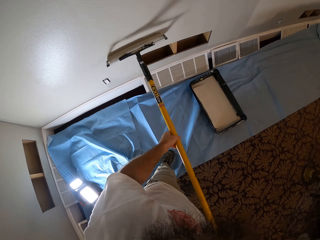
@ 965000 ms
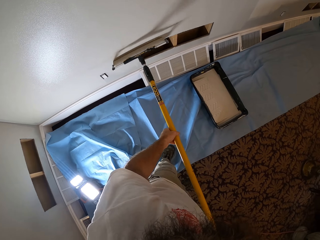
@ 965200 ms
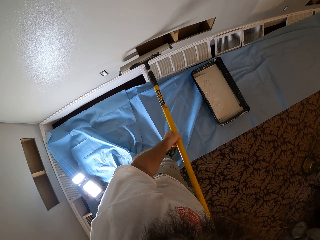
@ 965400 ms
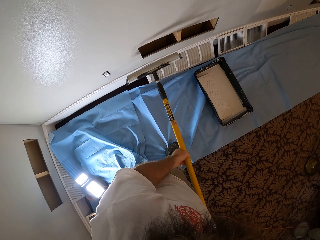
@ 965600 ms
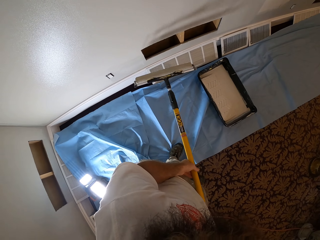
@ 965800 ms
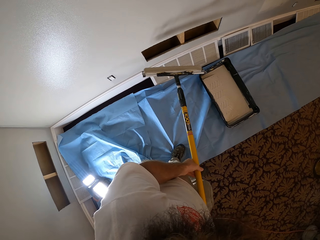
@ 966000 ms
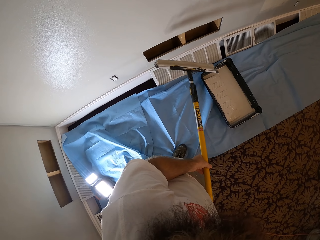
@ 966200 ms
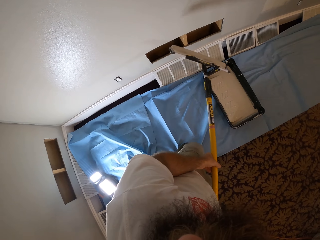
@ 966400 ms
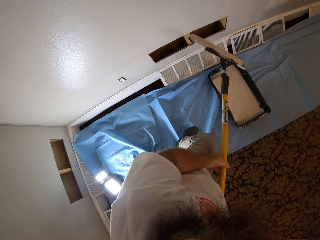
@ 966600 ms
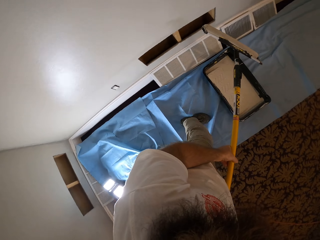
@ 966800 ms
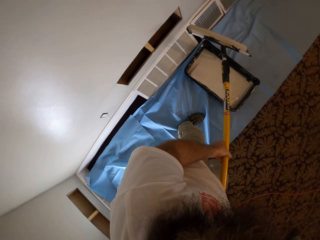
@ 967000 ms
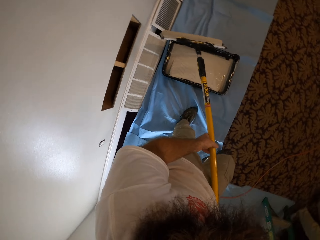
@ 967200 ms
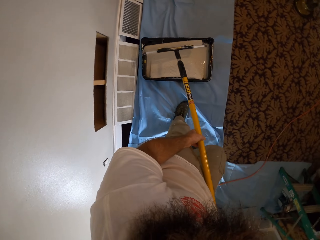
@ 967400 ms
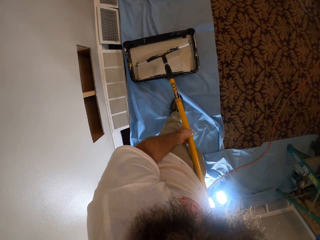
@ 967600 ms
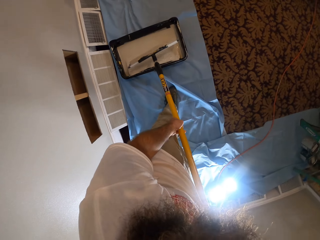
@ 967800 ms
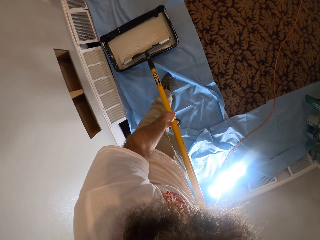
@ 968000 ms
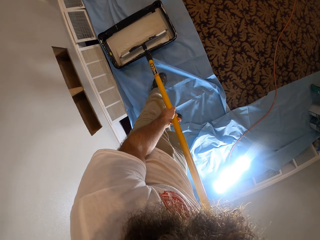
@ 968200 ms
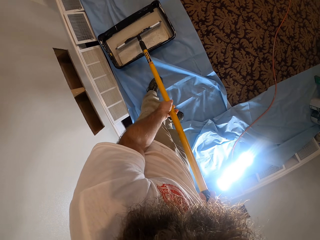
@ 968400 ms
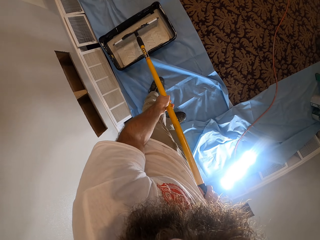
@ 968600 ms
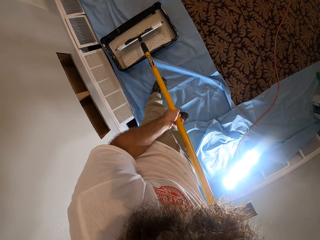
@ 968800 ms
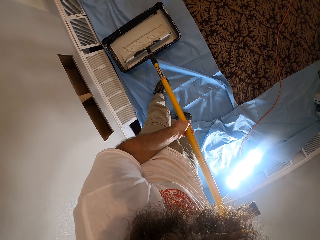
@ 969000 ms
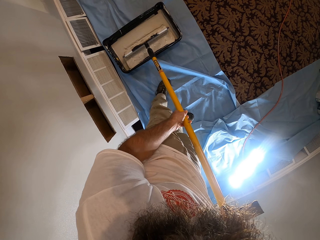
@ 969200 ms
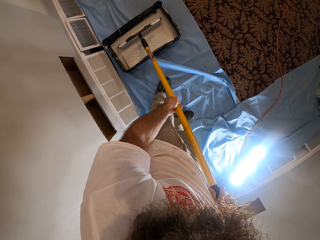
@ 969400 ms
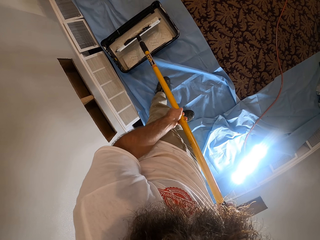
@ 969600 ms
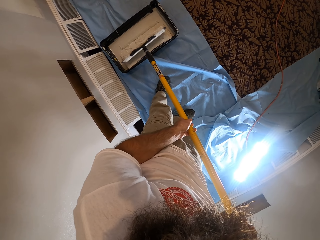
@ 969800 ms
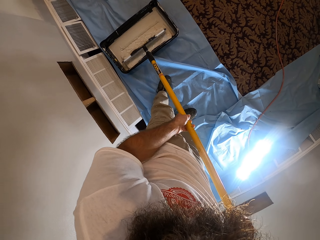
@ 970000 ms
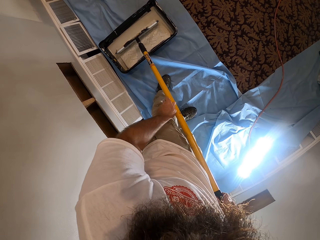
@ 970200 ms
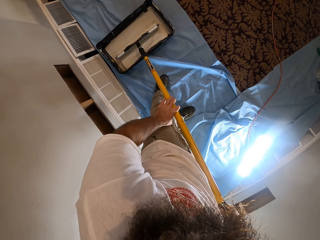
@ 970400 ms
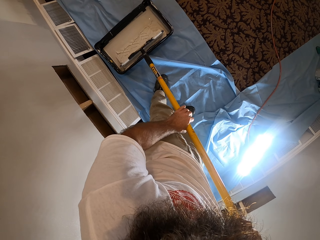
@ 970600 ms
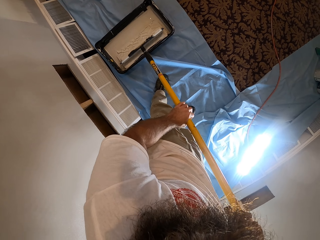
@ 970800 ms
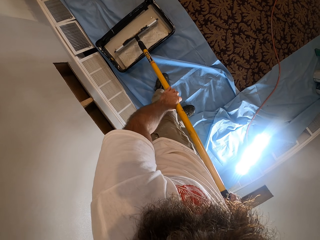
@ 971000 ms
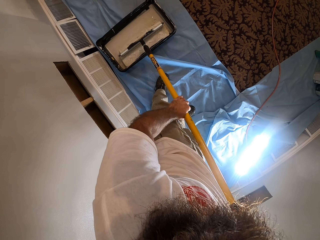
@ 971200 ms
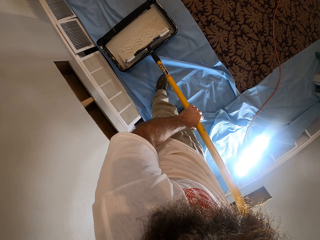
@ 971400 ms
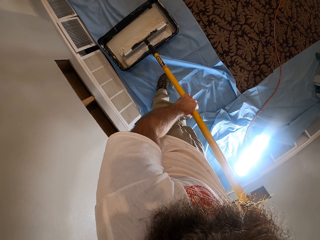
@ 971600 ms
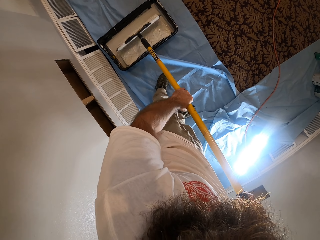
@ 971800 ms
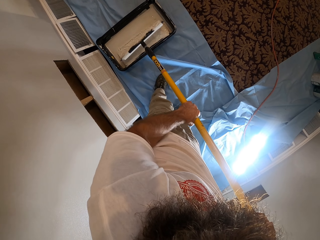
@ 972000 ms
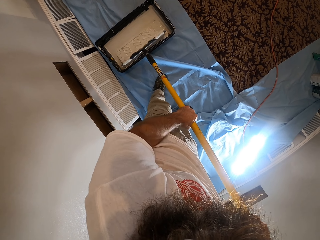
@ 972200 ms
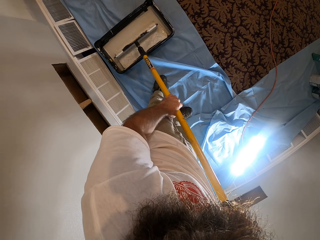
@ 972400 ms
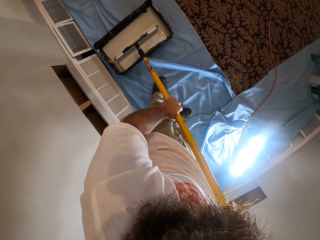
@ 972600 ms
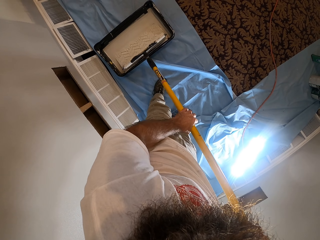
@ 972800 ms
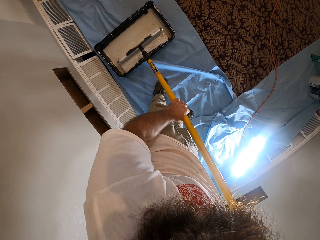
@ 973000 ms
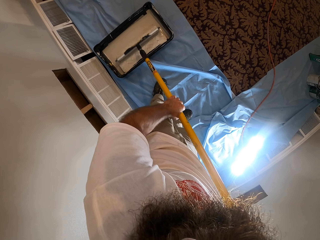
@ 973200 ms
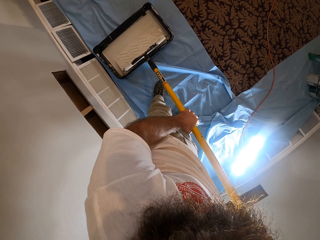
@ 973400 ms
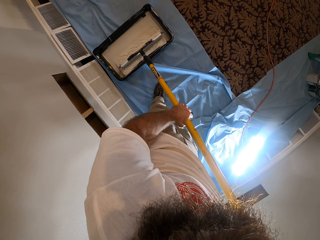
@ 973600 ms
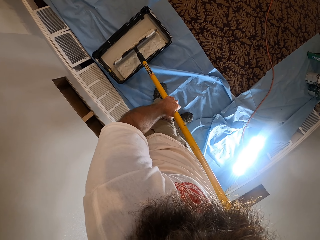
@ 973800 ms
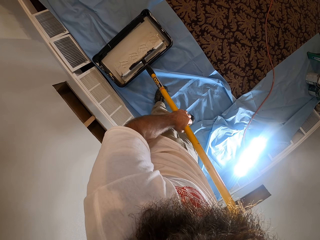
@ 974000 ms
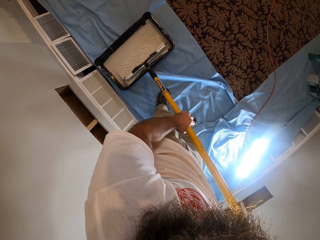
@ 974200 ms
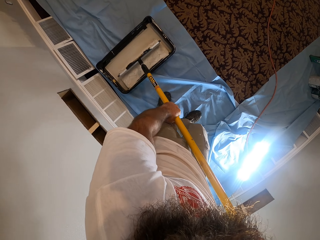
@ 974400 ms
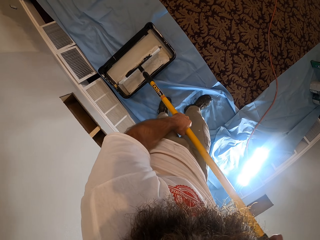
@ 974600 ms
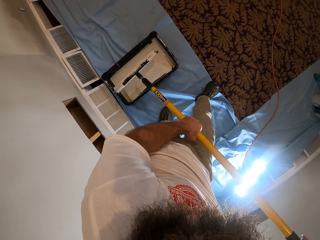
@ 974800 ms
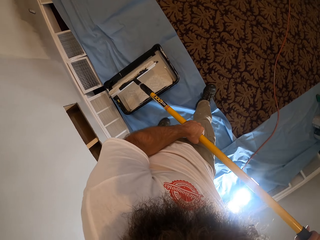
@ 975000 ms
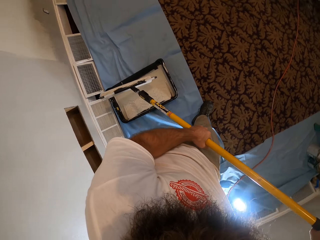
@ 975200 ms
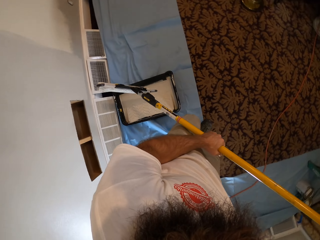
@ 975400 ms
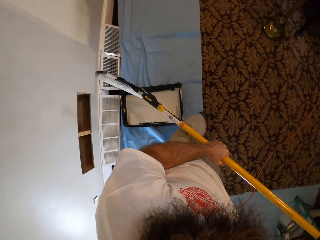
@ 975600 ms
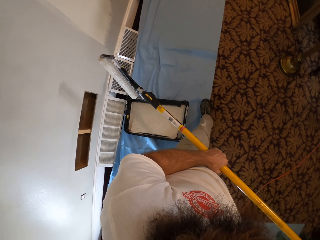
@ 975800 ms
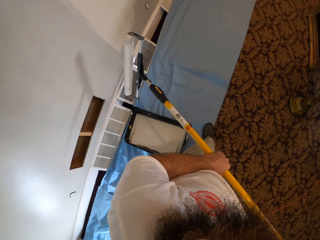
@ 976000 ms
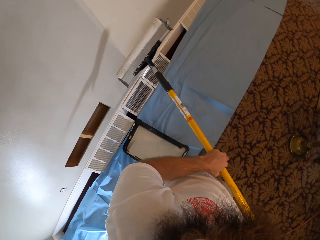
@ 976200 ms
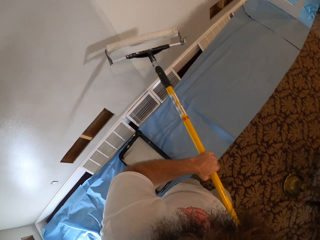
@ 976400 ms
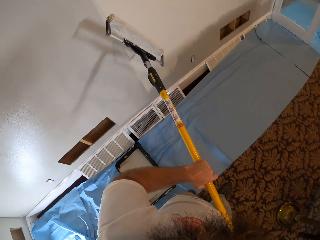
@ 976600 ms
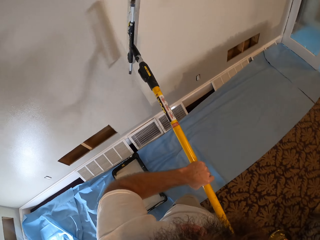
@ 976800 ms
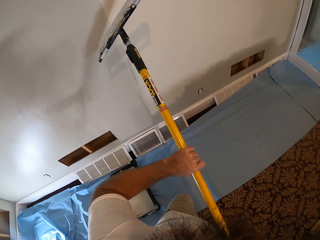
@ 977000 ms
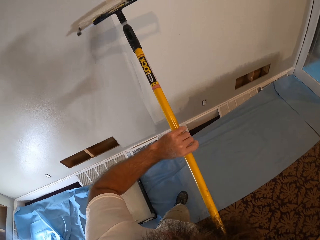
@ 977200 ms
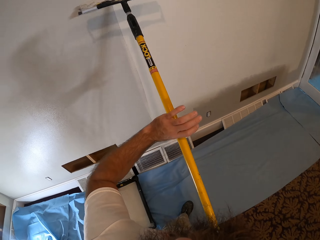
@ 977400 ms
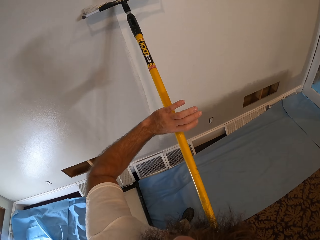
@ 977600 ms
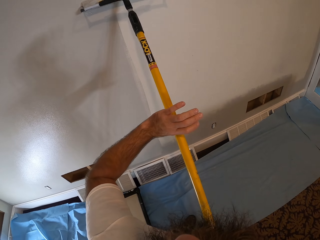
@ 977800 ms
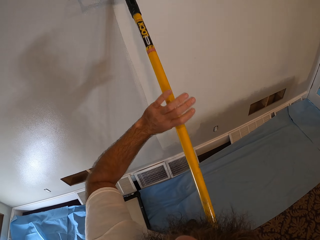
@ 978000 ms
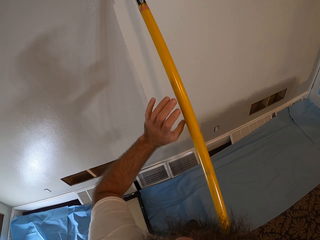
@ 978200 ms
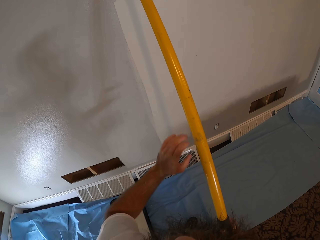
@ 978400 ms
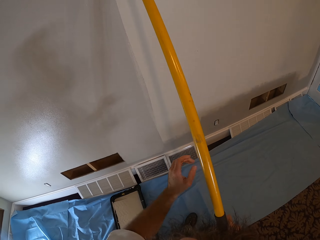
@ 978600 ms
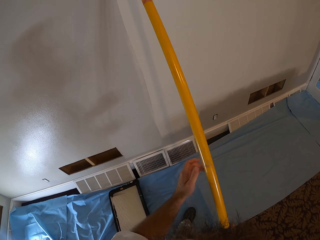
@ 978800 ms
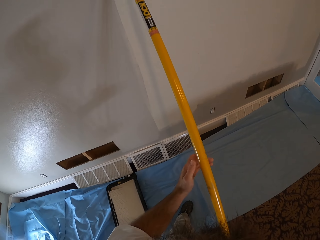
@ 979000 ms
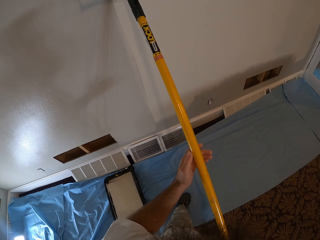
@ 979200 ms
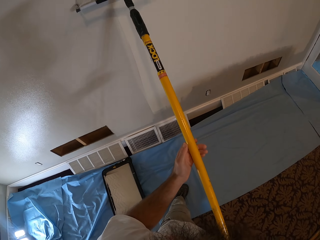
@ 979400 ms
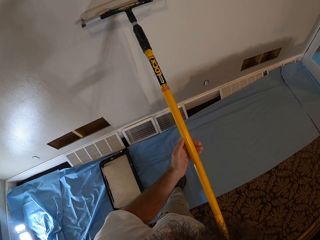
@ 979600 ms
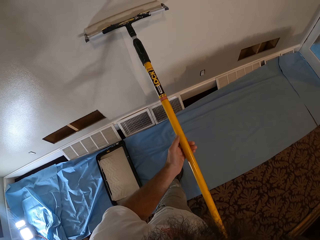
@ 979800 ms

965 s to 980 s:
The camera wearer paints on the wall with a roller. They roll the roller in the paint tray on the blue dust sheet on the floor with both hands. They move the roller on the paint. They turn the painting roller. They paint the wall with the paint roller in both hands.

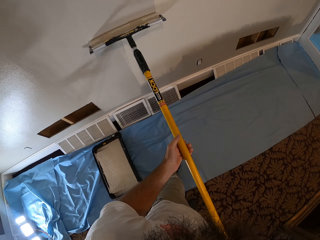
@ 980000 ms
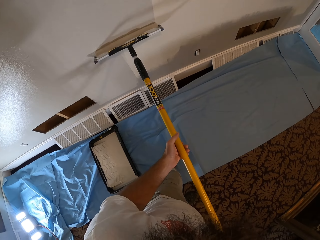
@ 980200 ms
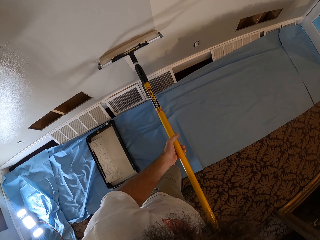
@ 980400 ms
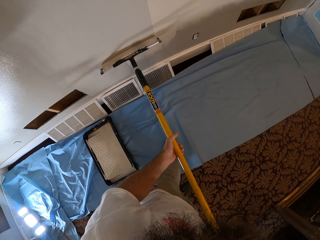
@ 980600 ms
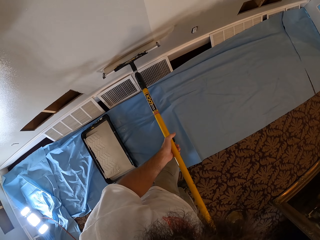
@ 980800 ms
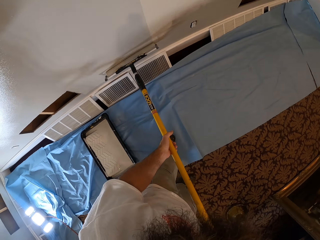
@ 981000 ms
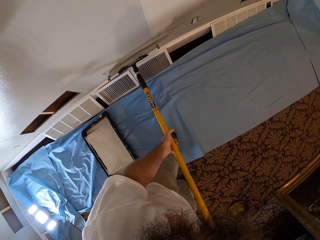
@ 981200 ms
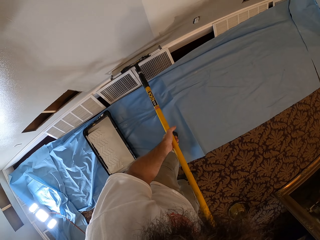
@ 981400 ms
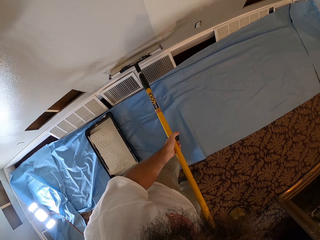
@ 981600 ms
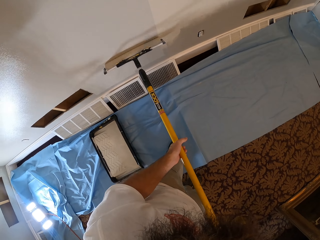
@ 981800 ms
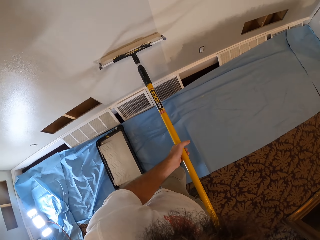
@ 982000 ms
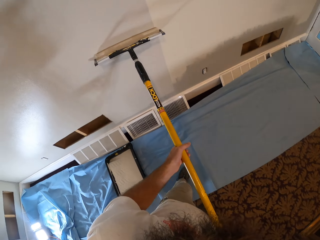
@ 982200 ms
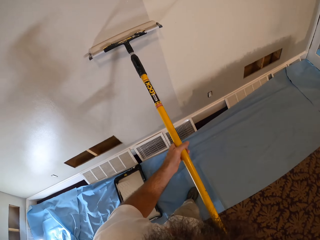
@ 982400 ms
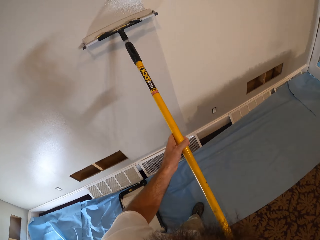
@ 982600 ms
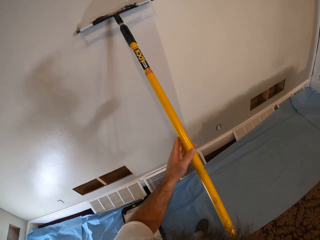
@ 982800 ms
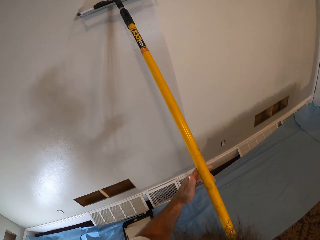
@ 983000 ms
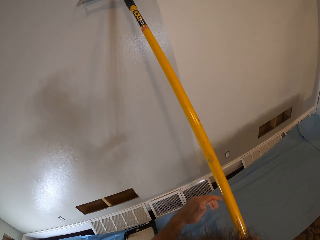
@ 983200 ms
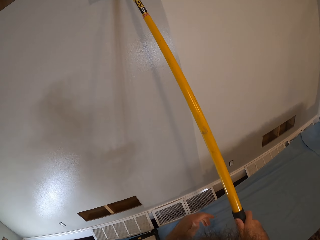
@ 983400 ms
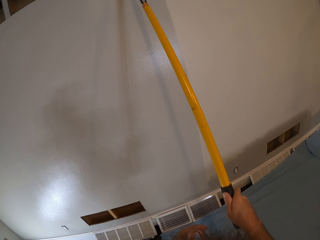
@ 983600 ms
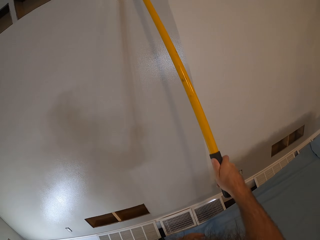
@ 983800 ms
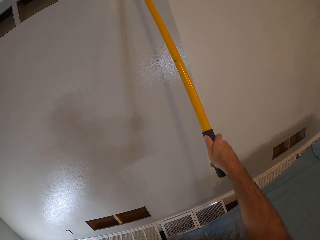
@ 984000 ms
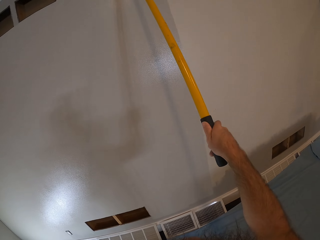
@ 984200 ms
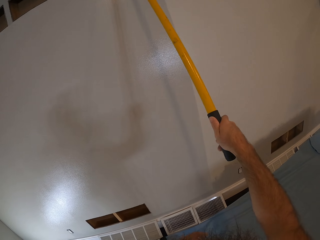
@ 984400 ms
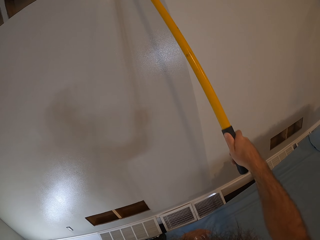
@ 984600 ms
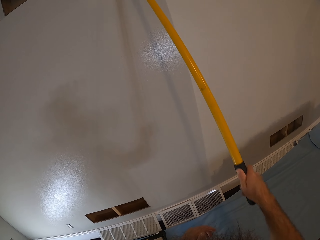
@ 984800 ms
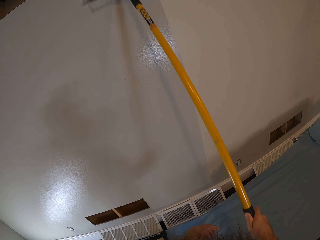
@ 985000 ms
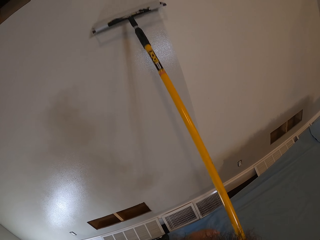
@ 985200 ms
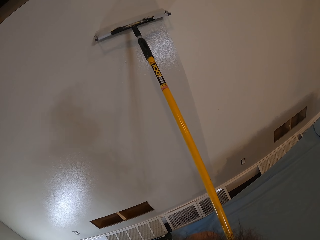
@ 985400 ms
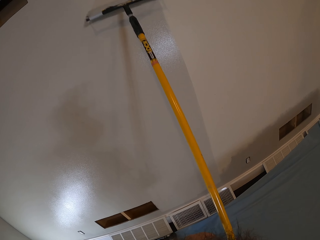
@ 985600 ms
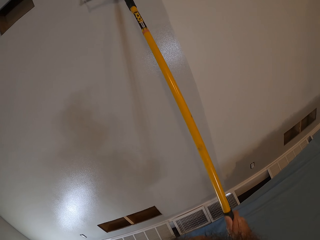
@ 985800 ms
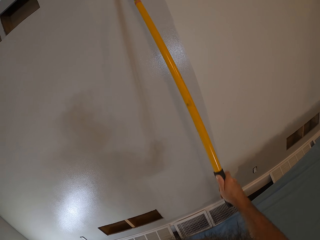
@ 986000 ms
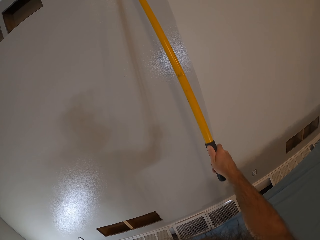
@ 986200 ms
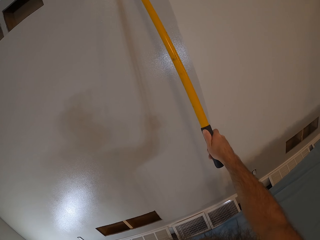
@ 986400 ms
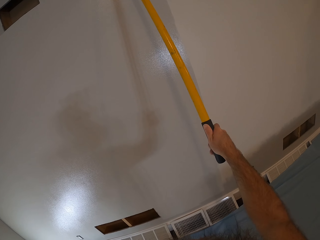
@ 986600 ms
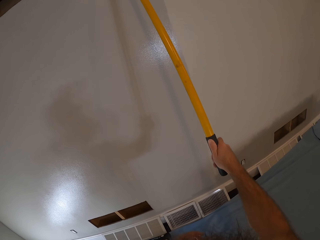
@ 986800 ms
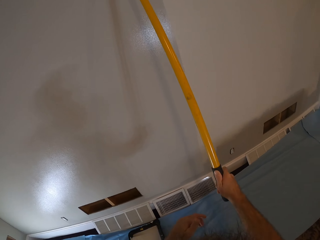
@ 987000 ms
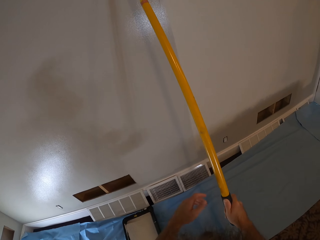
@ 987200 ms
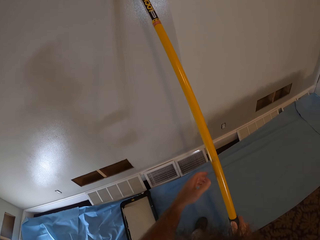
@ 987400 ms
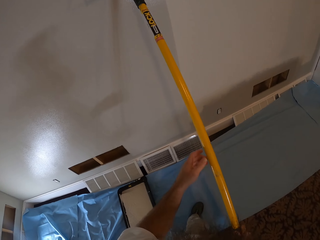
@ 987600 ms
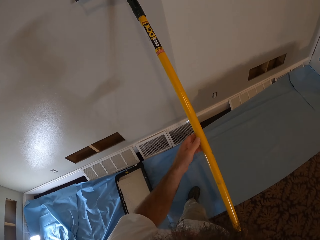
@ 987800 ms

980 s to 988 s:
The camera wearer paints the wall with the paint roller in his right hand.
